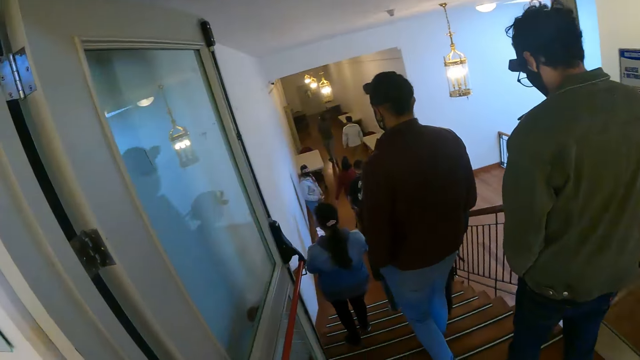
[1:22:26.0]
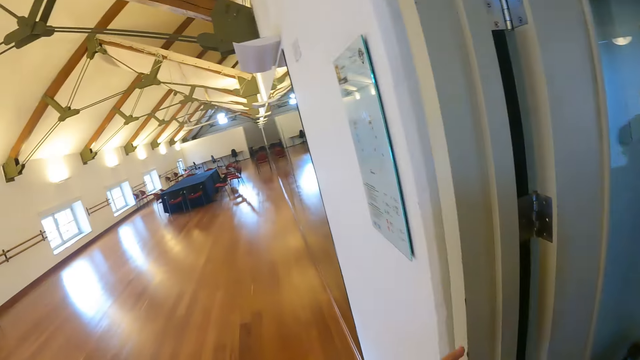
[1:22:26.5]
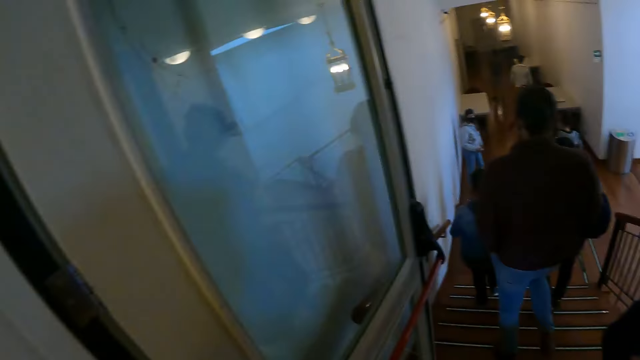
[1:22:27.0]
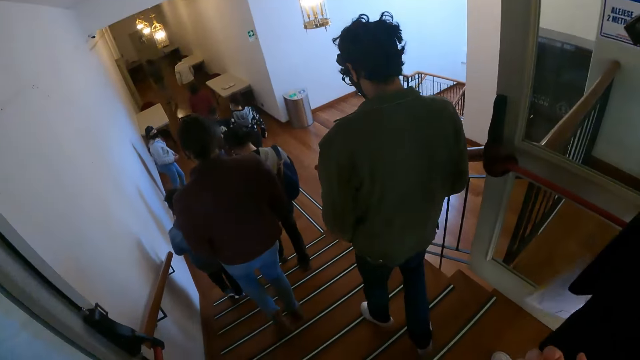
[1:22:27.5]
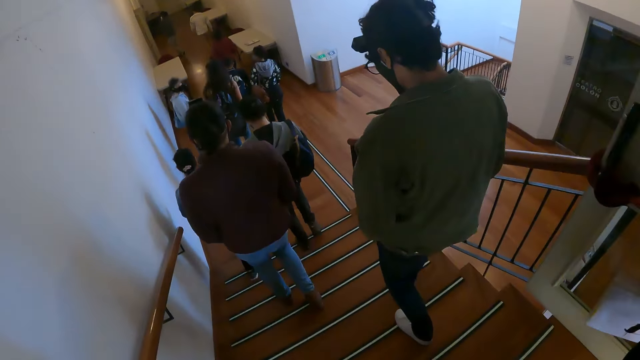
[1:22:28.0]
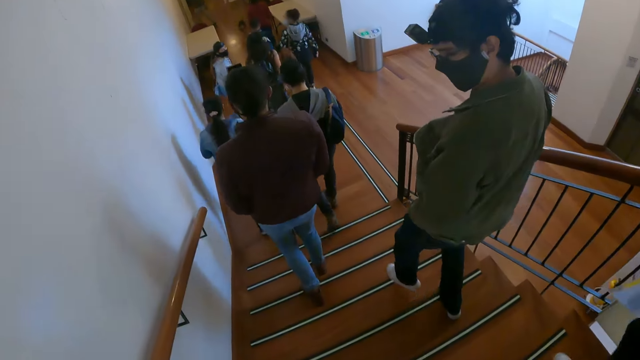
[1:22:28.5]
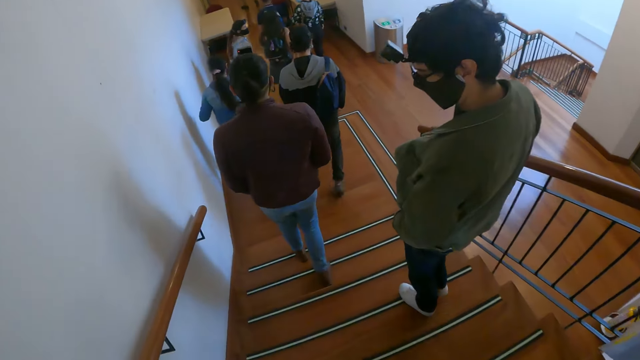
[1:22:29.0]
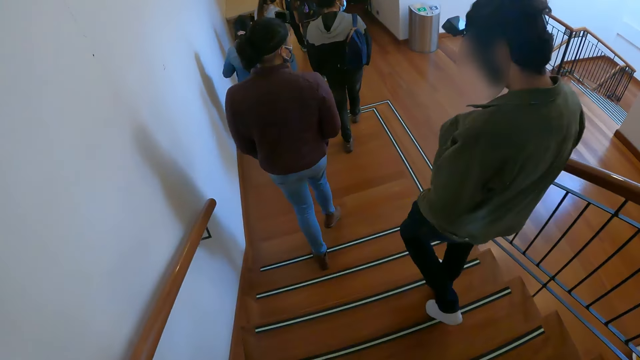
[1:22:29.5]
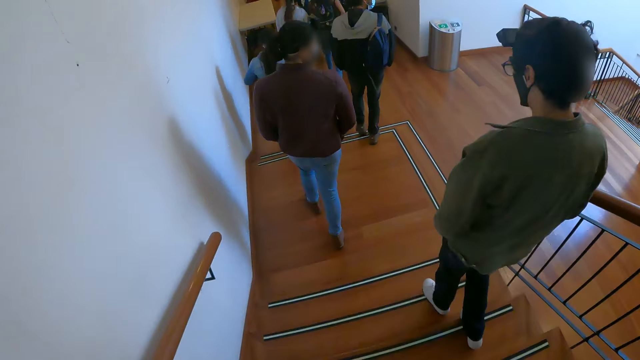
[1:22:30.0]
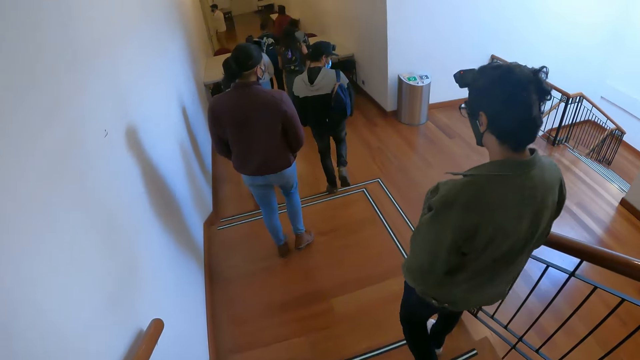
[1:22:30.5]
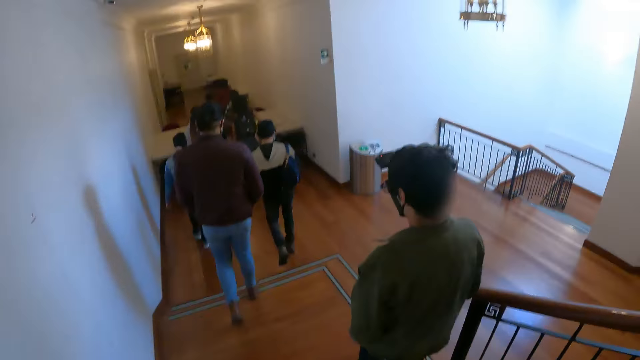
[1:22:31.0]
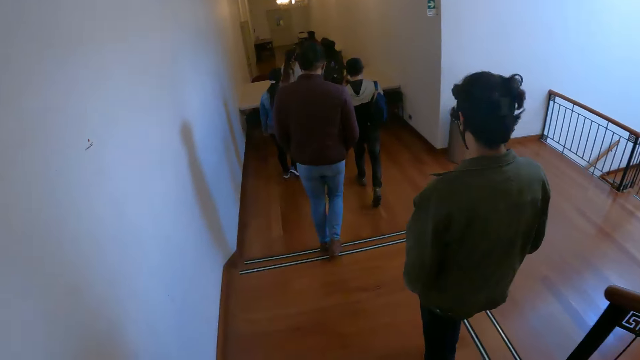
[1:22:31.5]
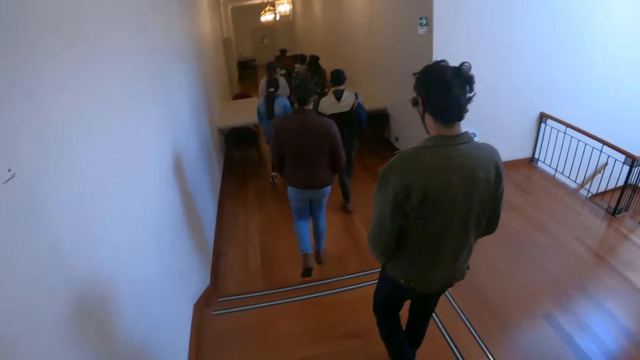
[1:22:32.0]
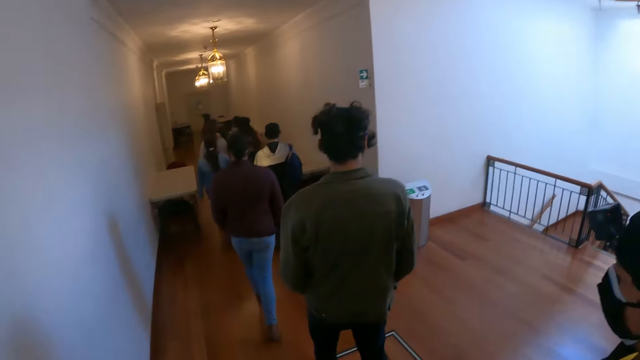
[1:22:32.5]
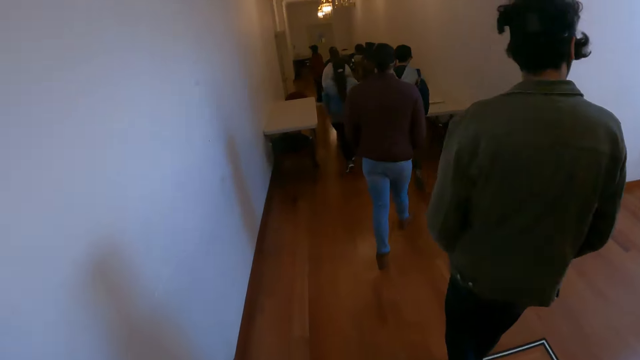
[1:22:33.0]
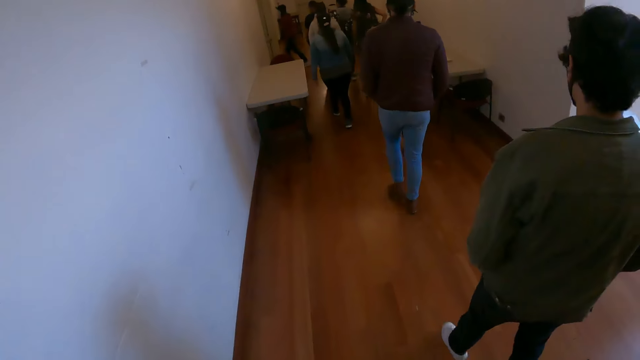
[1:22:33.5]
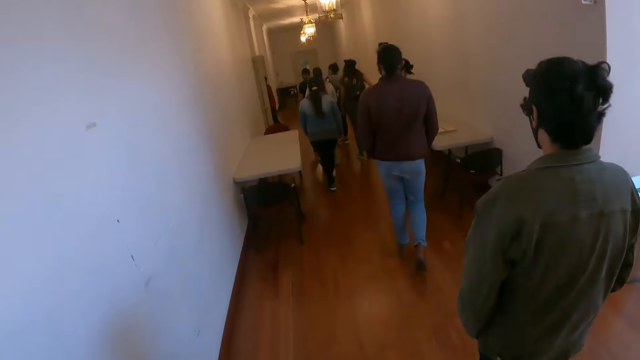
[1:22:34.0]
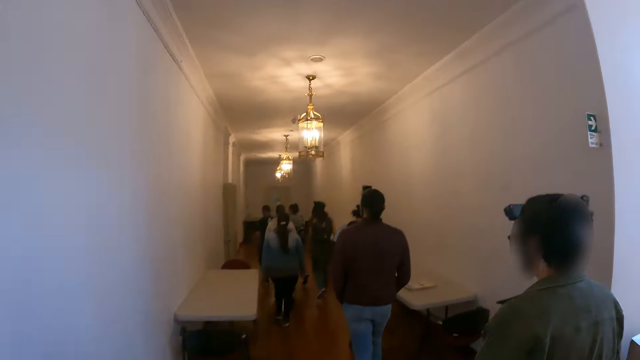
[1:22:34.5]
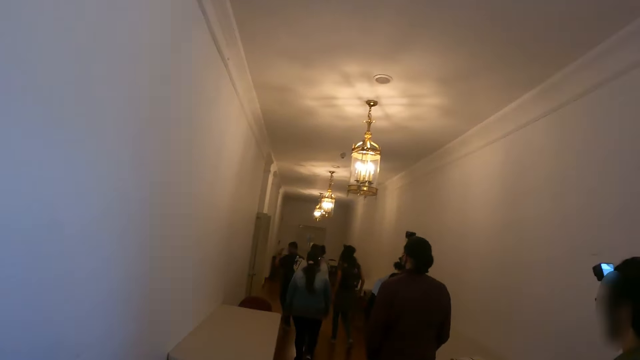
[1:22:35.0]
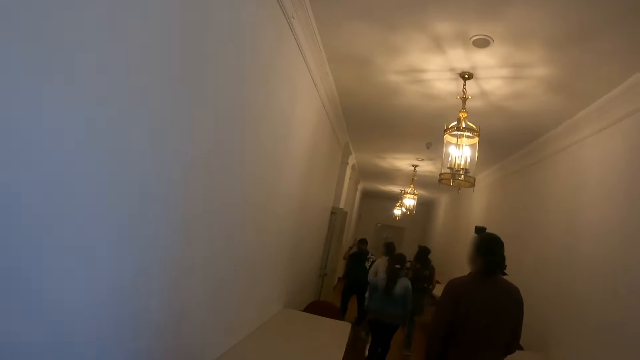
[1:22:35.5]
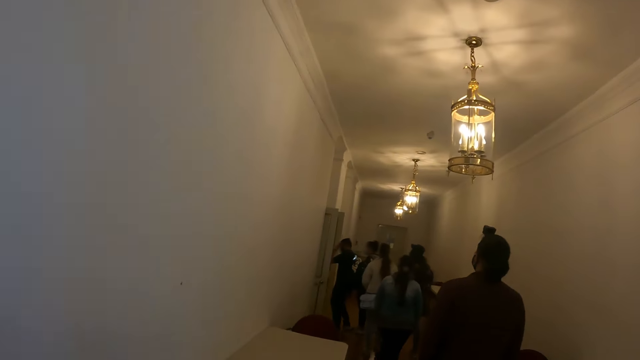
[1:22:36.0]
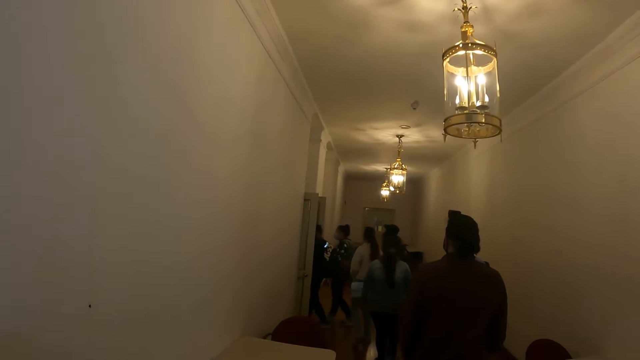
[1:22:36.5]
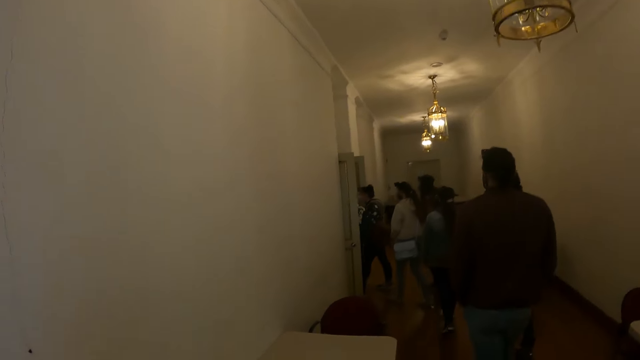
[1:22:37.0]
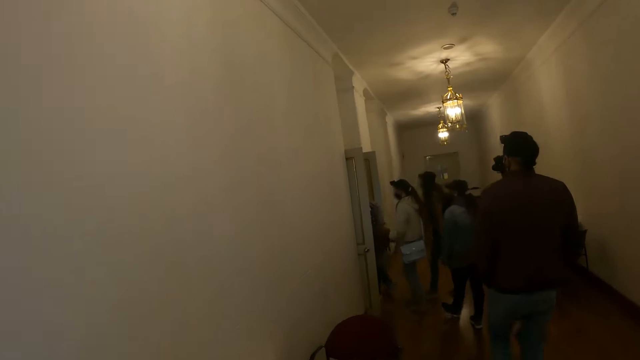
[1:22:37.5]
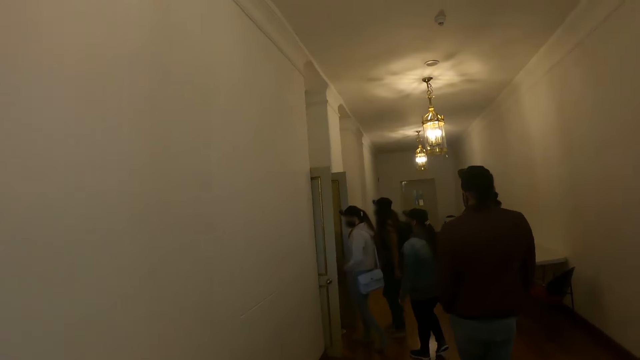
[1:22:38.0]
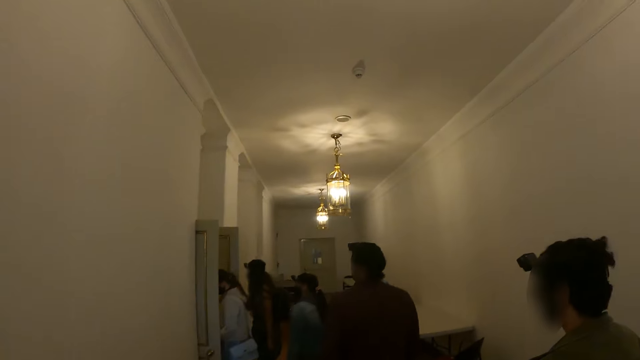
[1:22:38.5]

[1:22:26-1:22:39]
The camera wearer walks down the stairs. They walk in the building.

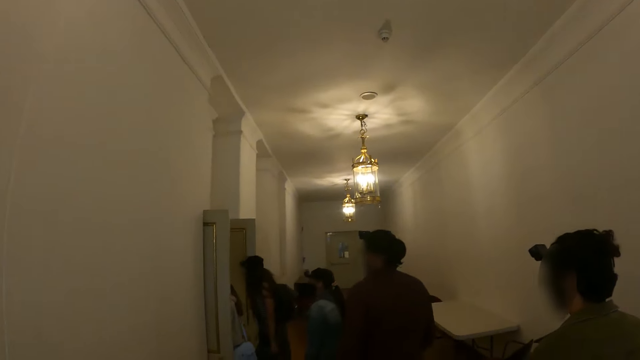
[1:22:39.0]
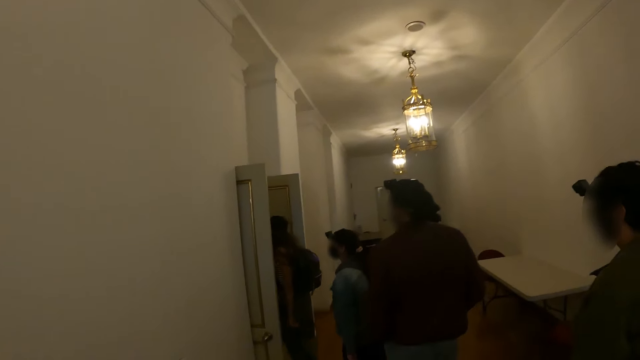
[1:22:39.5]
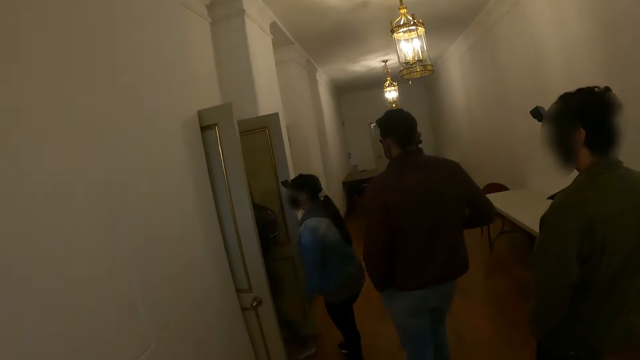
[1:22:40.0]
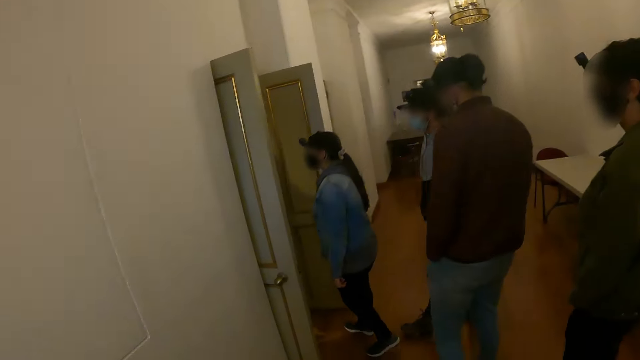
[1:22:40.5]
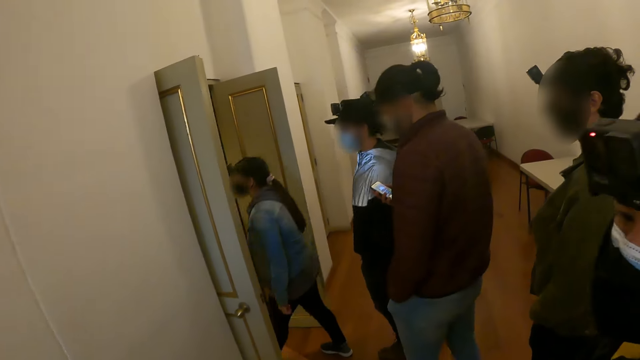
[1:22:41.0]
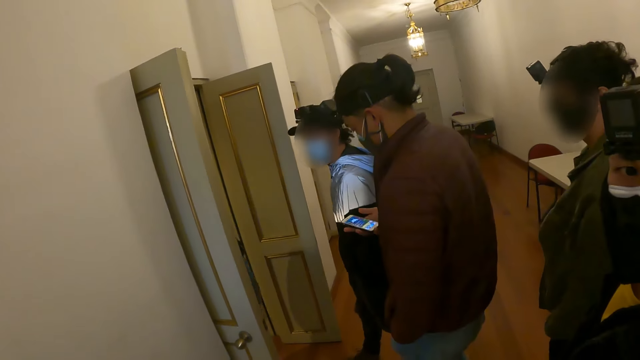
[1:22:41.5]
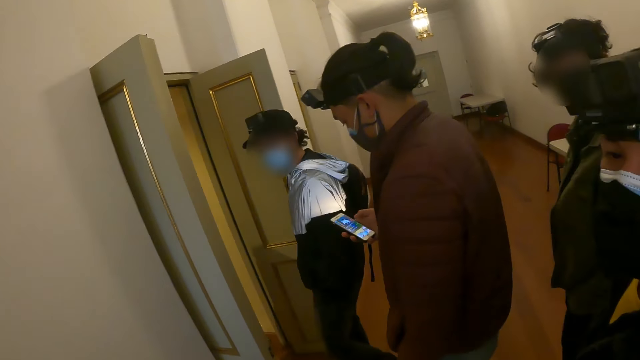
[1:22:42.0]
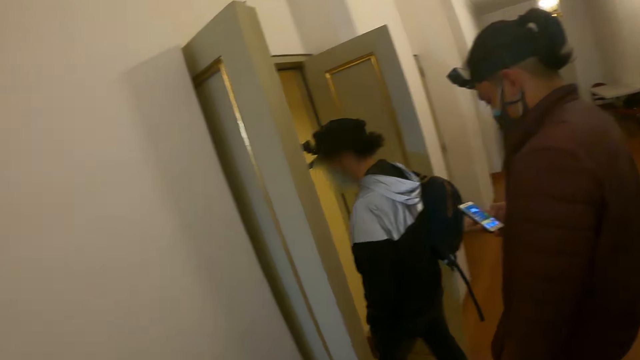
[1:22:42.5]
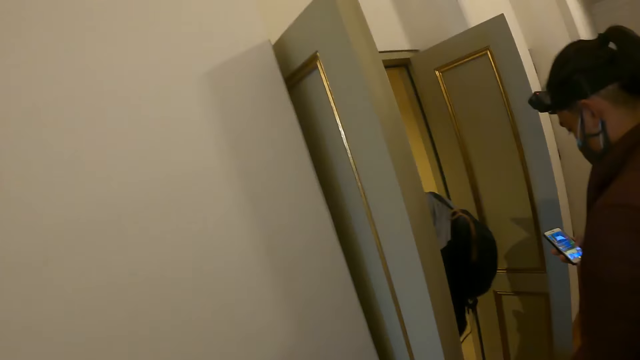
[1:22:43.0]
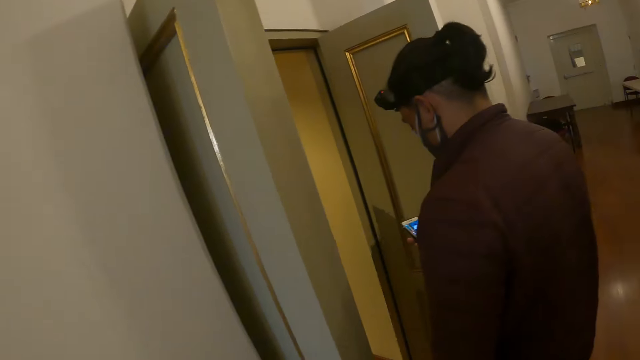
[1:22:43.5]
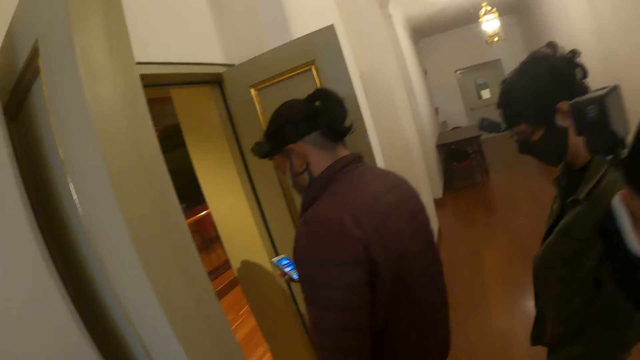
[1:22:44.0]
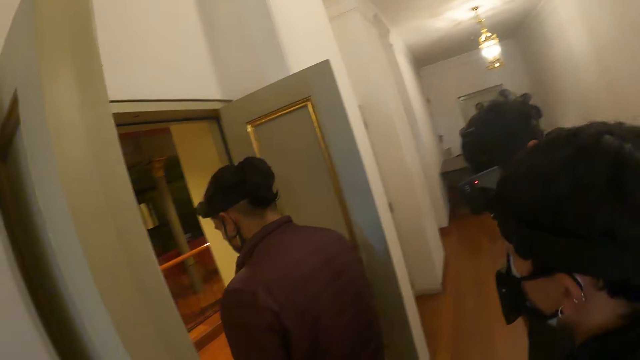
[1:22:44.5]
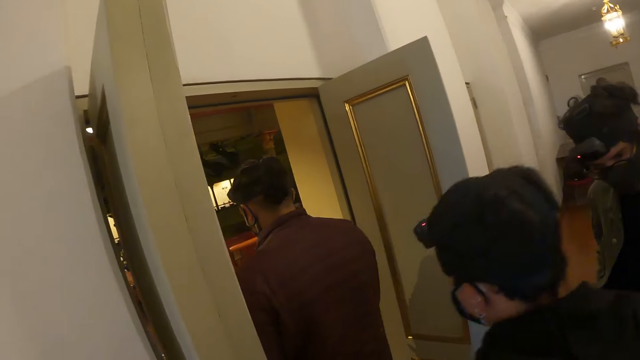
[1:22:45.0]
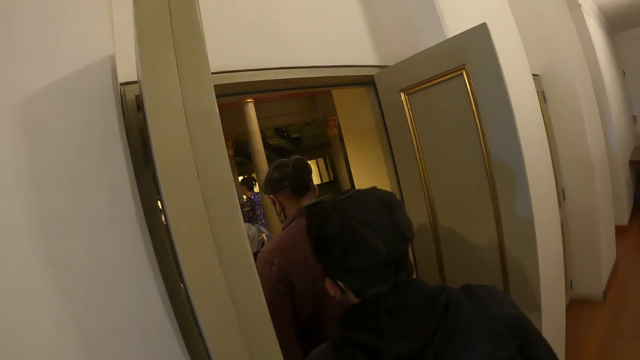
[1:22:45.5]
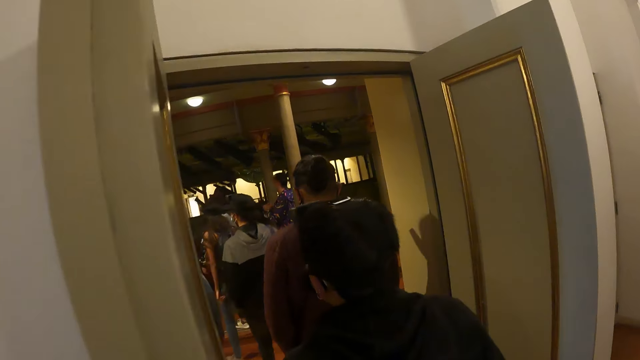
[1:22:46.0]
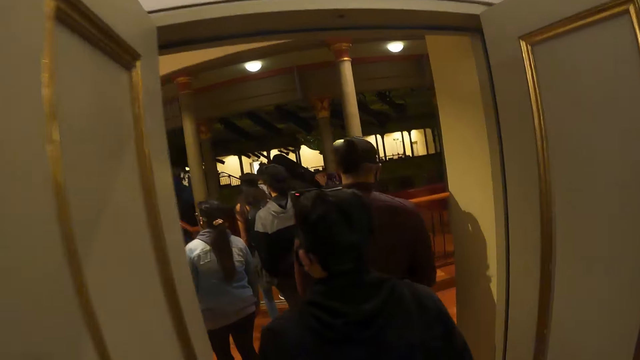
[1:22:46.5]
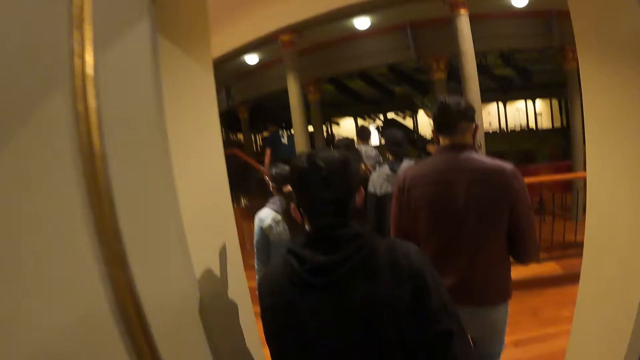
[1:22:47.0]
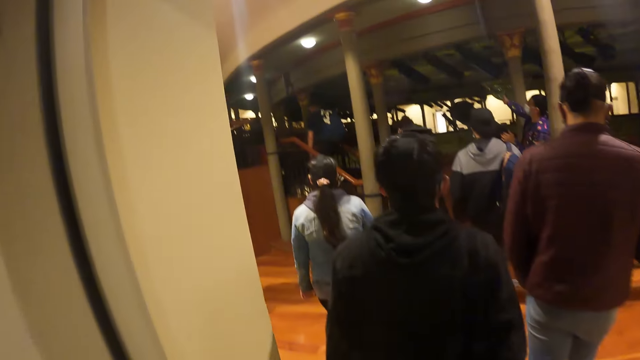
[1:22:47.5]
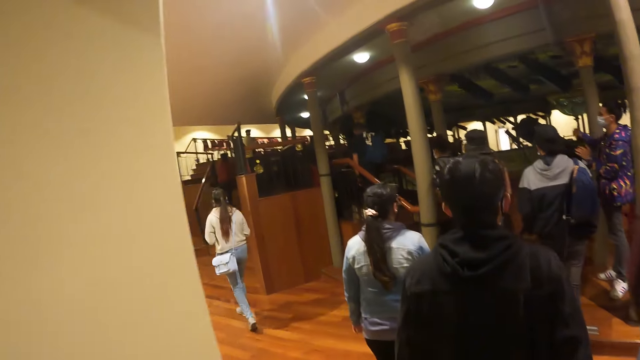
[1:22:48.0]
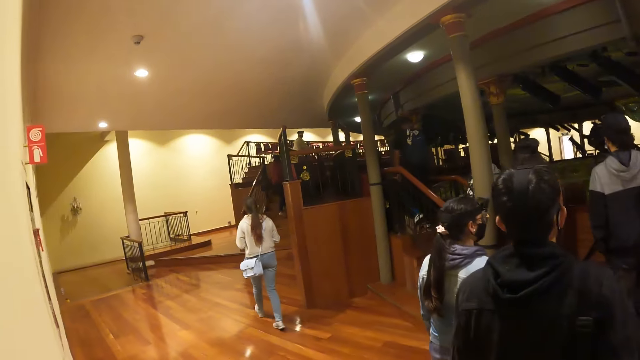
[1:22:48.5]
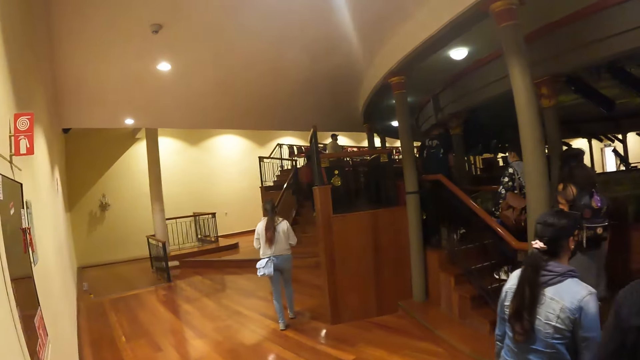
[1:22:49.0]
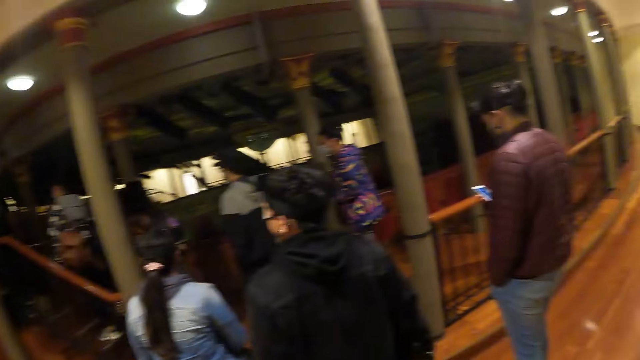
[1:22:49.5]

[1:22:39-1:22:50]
The camera wearer enters an auditorium.
